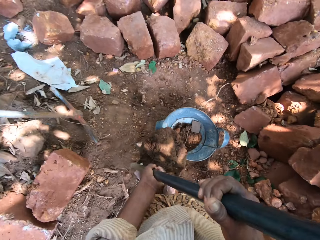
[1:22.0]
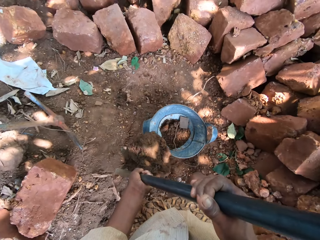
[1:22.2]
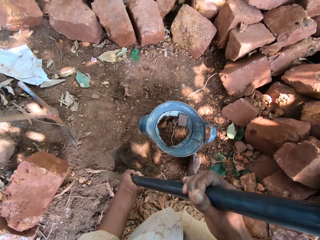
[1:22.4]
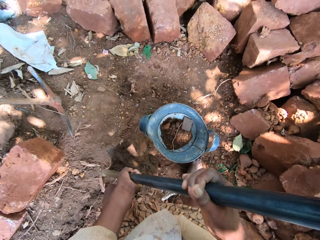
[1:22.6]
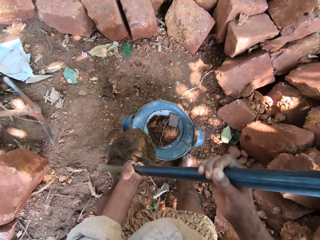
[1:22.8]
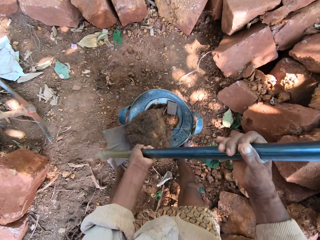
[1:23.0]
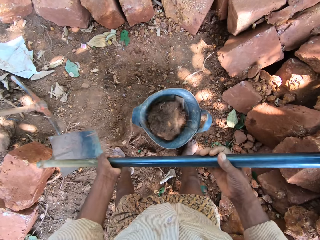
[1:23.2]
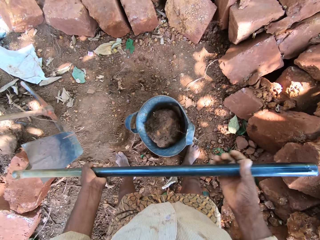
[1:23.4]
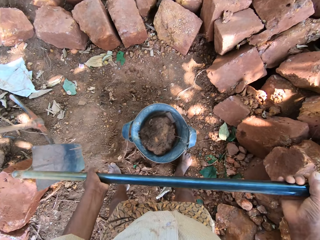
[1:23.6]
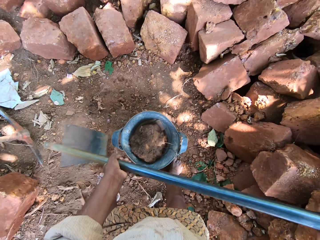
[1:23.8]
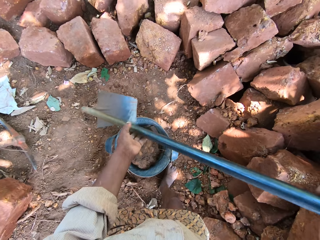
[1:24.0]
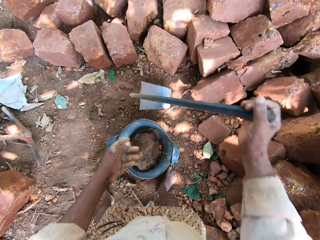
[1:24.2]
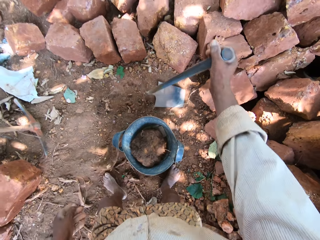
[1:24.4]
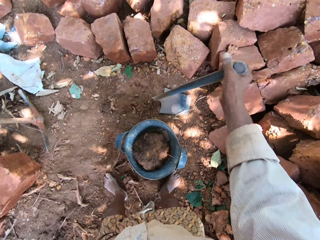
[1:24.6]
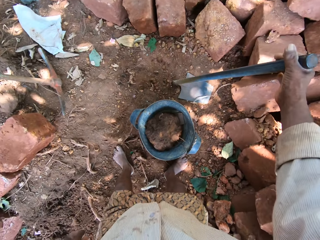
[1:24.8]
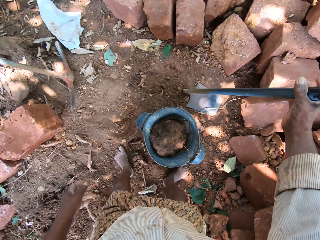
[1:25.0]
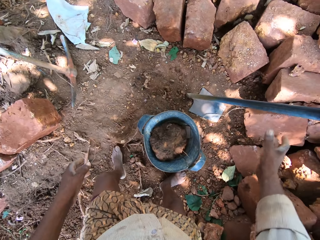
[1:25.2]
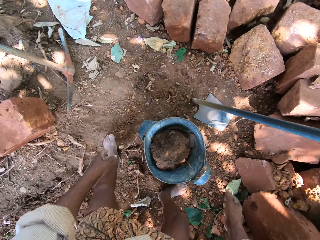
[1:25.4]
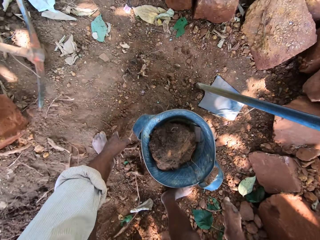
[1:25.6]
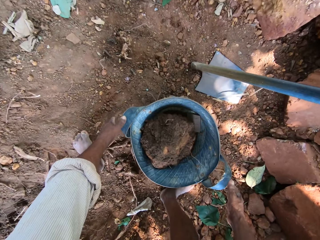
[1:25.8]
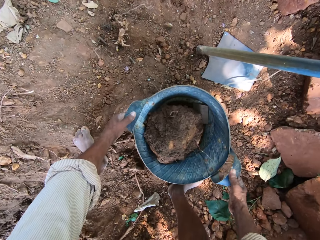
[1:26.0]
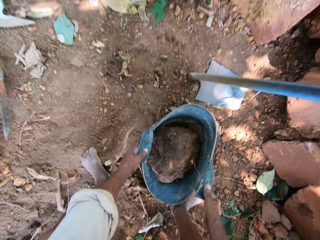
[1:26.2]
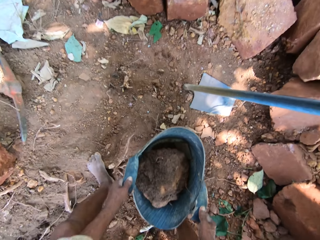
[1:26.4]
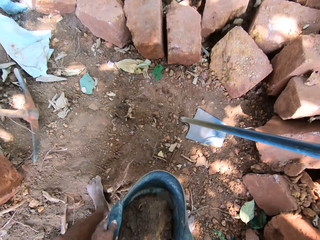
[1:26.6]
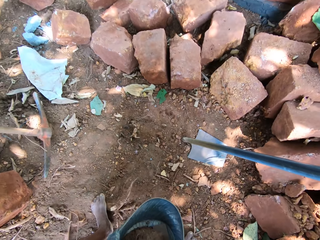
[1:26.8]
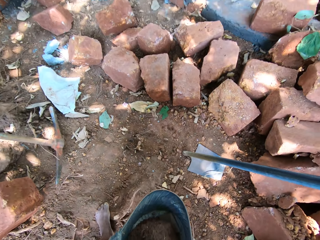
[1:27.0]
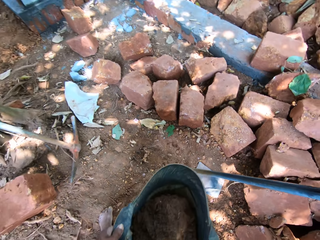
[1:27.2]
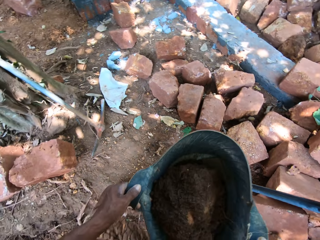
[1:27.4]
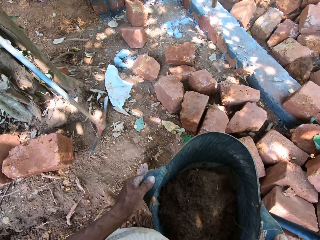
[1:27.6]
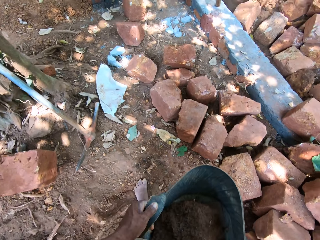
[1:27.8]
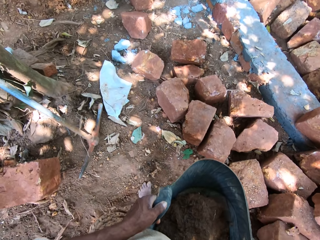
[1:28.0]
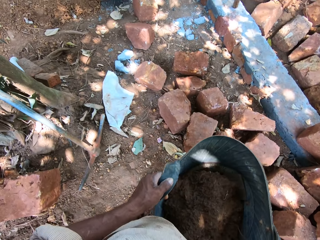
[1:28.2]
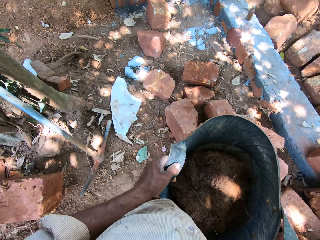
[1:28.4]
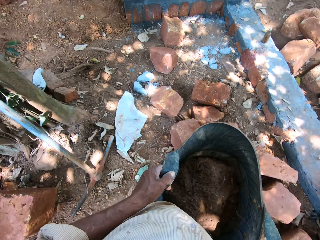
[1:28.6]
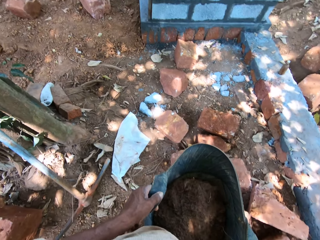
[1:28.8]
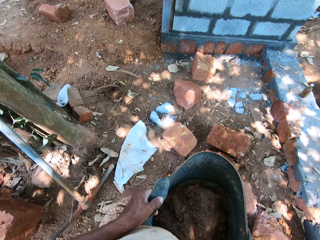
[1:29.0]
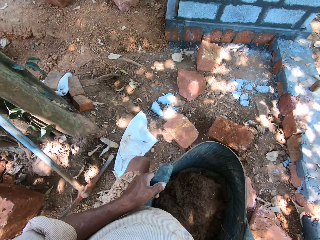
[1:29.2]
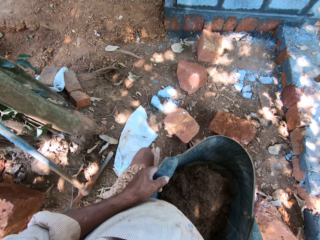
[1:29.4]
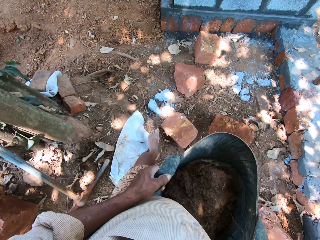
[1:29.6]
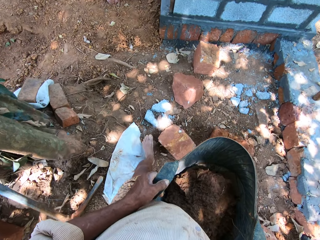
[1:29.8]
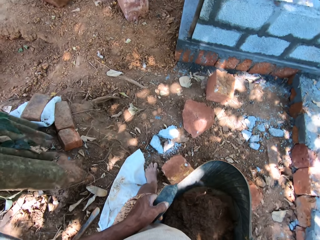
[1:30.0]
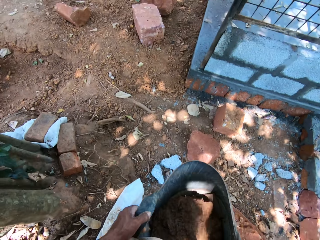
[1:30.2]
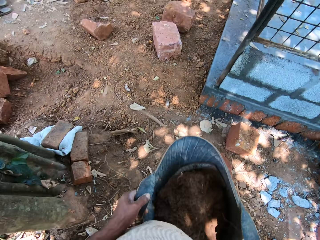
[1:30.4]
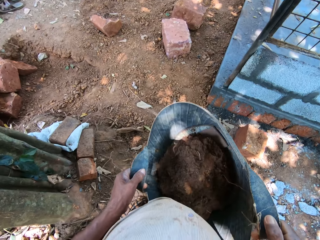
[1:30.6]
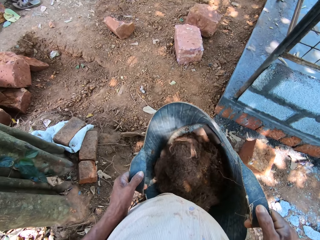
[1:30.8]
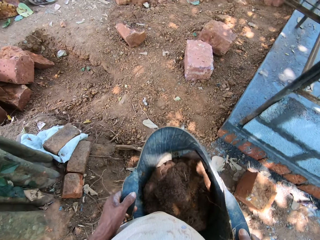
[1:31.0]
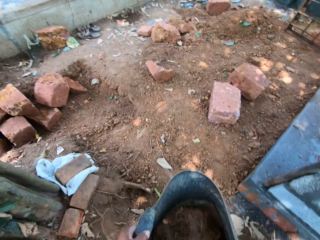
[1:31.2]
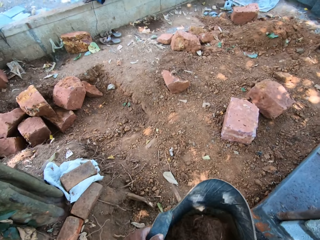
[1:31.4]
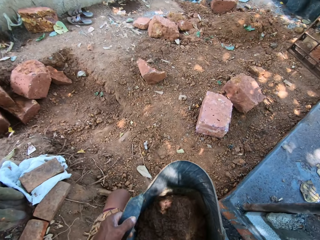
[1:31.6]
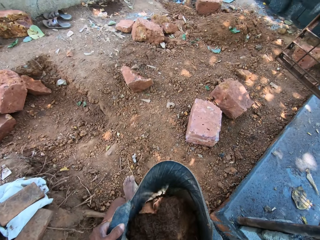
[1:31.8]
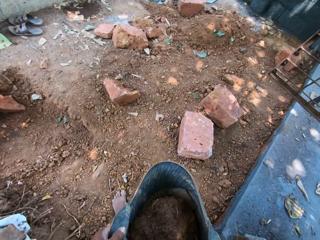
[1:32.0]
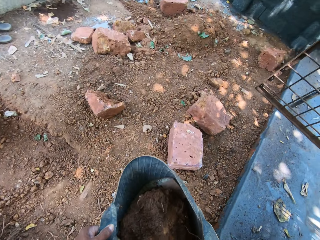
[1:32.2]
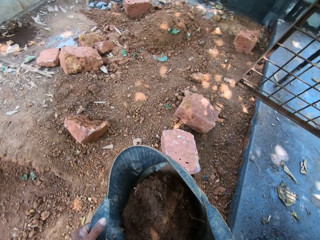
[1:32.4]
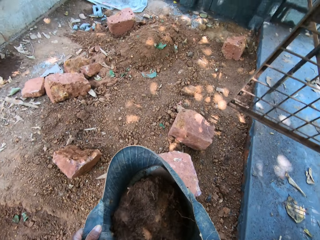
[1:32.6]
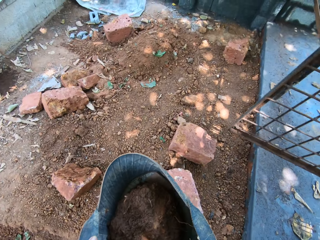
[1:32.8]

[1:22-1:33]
The camera wearer moves around. He pours the soil from the hoe into the bucket with both hands. He puts the stone in the bucket. He drops the hoe on the ground with his right hand. He carries the bucket from the ground with both hands. He moves around.

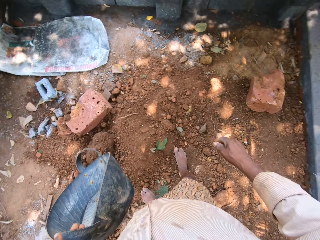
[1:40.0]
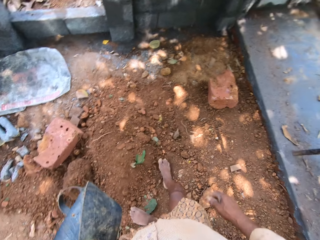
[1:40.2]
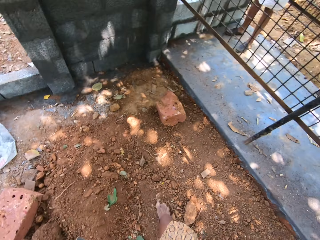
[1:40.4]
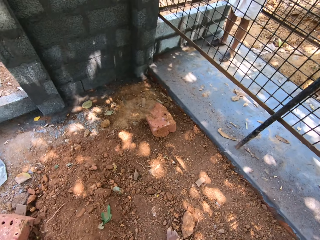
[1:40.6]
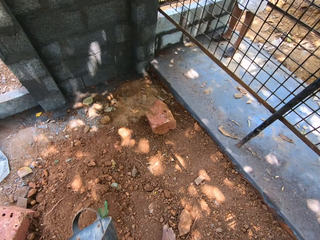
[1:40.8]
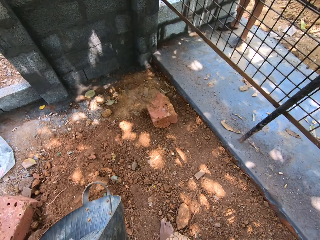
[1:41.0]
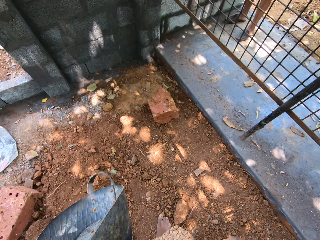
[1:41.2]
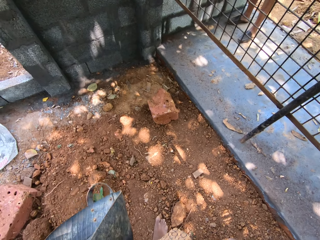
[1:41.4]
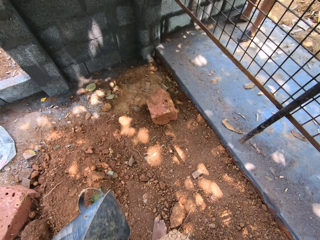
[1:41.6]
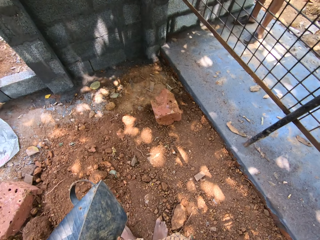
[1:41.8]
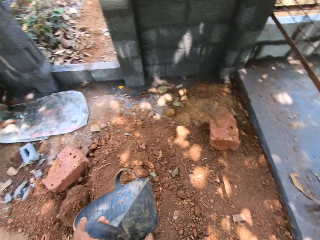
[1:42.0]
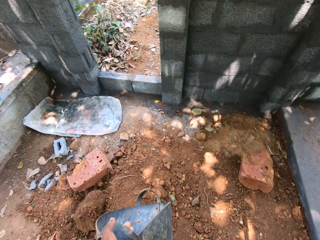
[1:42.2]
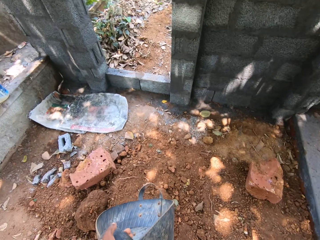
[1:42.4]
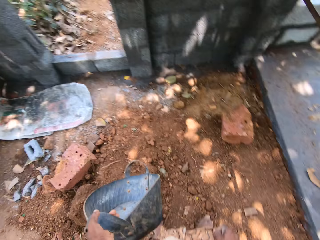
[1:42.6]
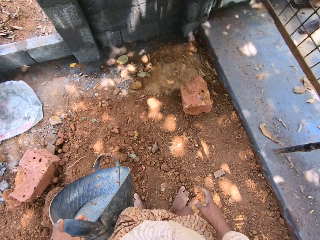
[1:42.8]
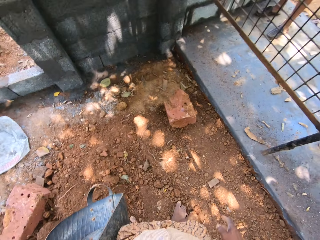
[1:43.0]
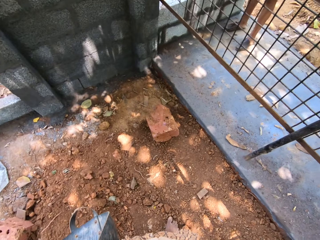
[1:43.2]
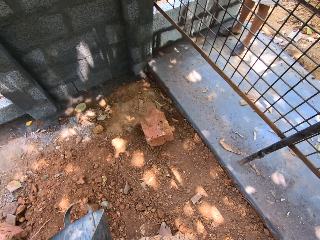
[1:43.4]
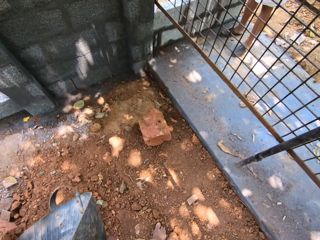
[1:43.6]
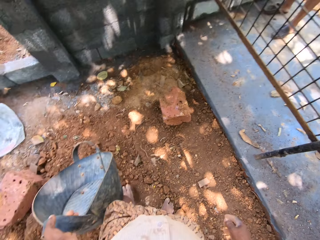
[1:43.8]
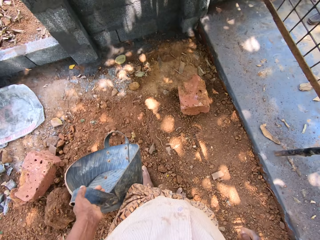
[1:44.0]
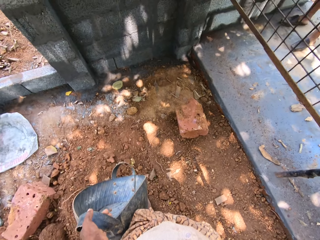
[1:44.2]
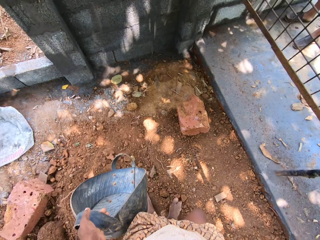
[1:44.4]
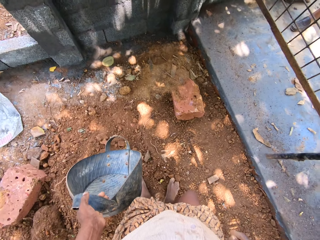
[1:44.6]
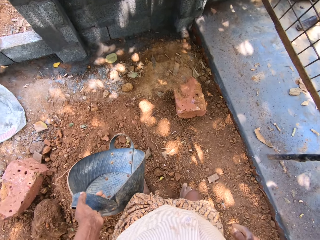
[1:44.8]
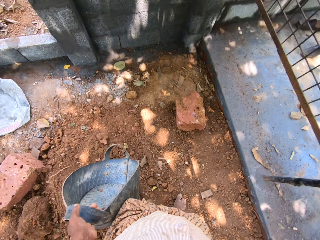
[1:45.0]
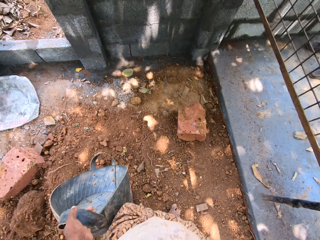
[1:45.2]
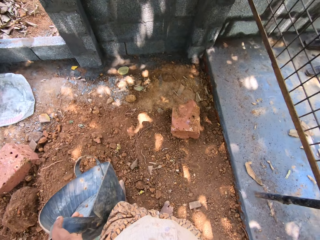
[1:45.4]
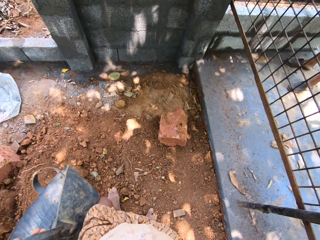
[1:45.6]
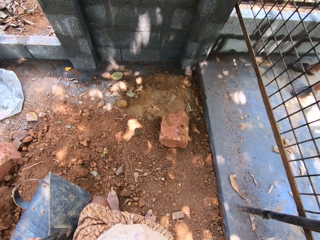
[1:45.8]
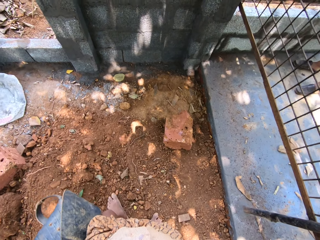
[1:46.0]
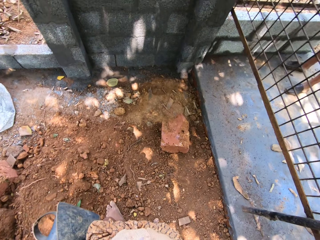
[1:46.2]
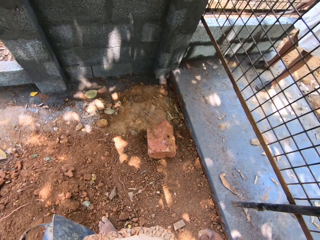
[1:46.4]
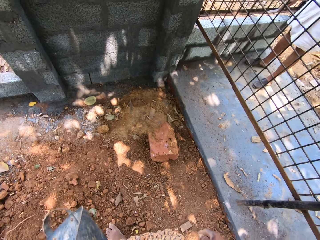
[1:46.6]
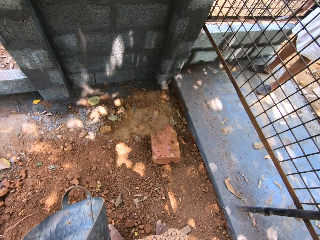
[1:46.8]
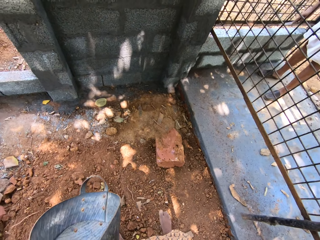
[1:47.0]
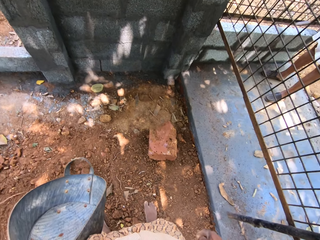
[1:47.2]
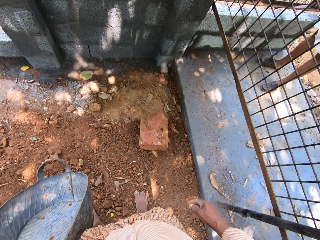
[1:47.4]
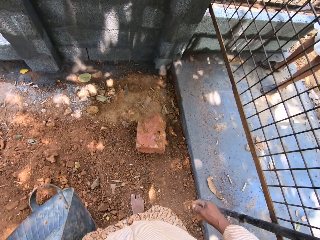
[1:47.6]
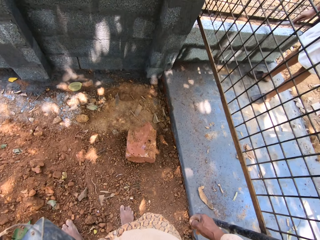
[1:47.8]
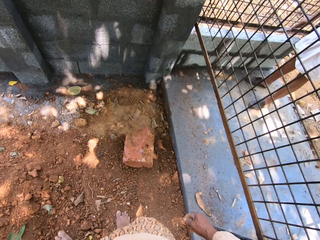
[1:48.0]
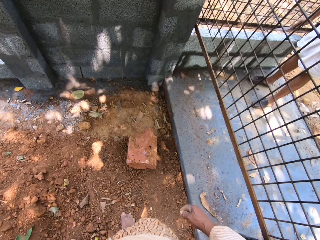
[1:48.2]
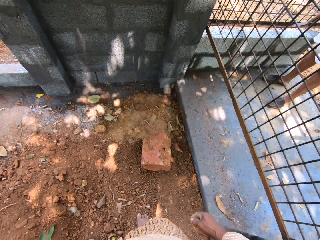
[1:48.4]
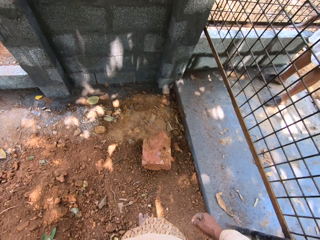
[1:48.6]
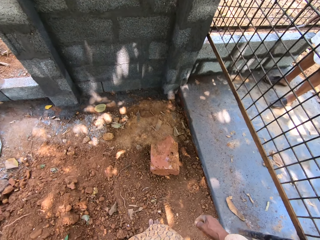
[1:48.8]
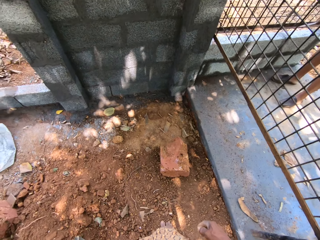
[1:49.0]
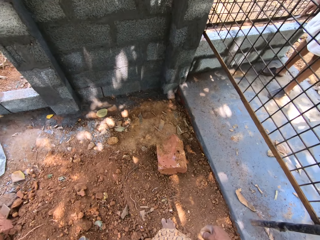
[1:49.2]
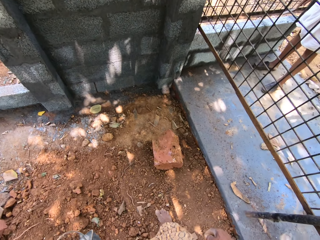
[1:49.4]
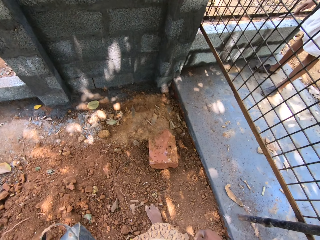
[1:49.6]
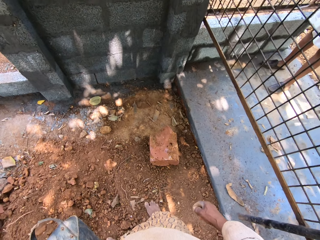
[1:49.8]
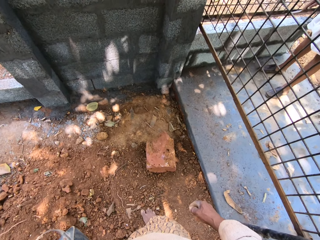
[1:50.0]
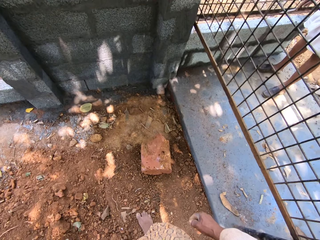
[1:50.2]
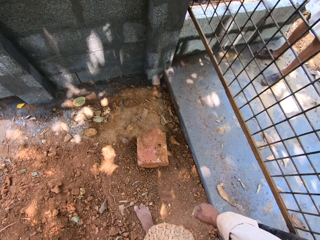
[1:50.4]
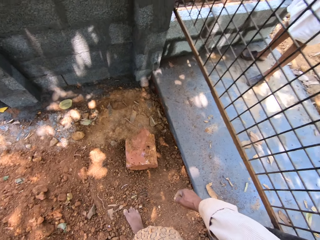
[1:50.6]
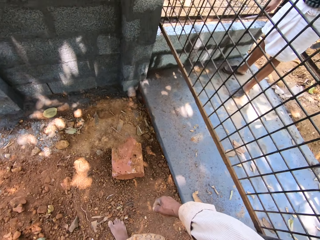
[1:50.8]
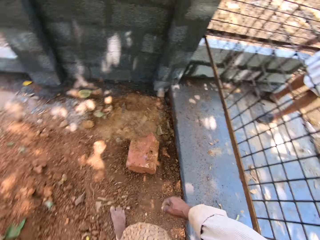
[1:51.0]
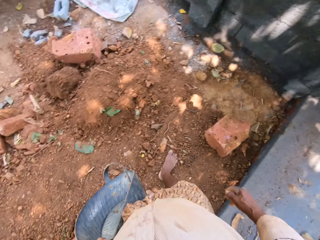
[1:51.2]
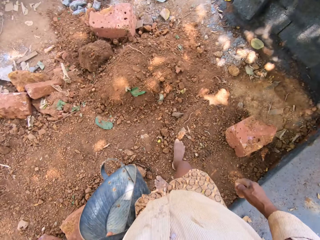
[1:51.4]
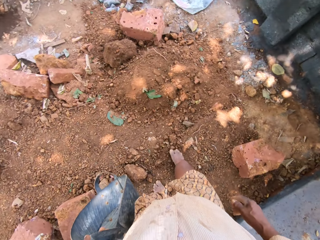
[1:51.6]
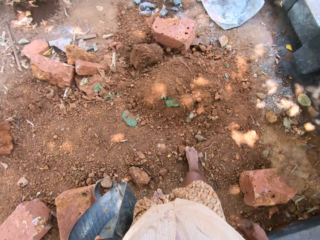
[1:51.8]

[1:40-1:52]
The camera wearer interacts with a man. They look around.
